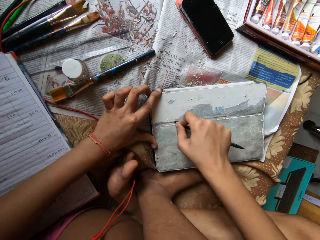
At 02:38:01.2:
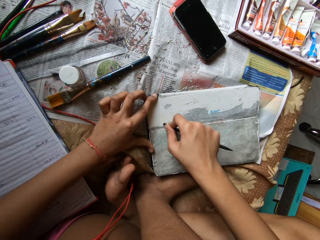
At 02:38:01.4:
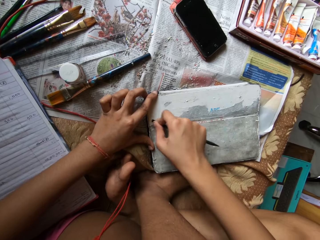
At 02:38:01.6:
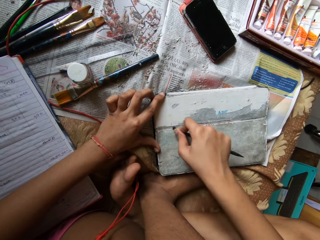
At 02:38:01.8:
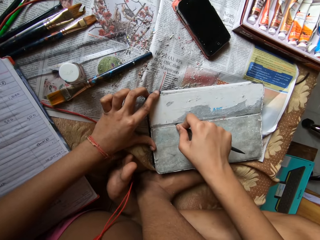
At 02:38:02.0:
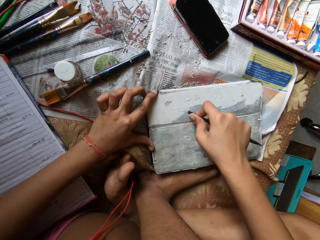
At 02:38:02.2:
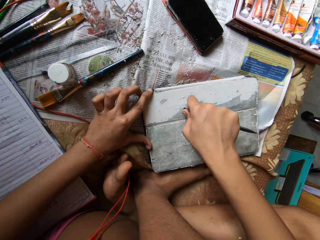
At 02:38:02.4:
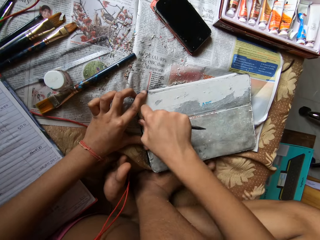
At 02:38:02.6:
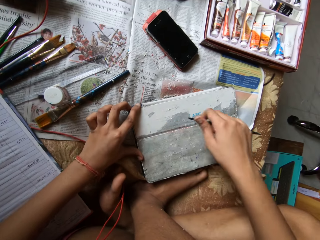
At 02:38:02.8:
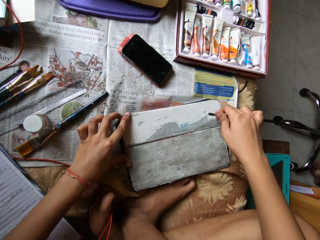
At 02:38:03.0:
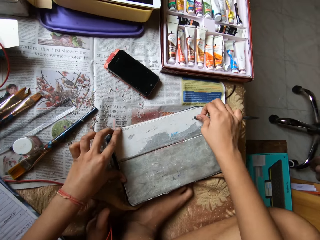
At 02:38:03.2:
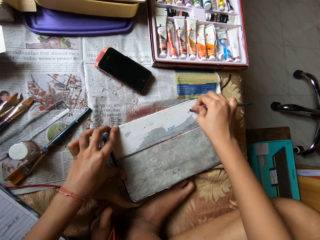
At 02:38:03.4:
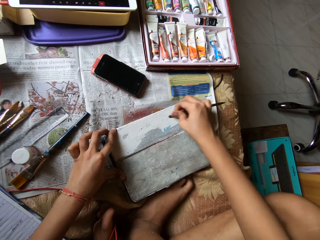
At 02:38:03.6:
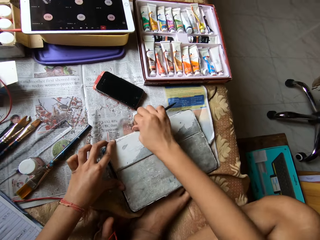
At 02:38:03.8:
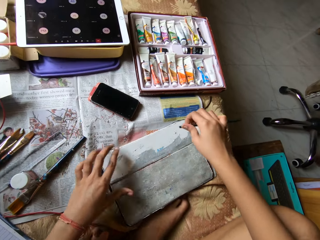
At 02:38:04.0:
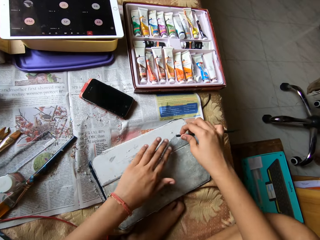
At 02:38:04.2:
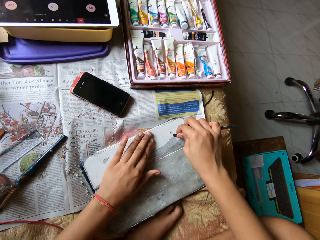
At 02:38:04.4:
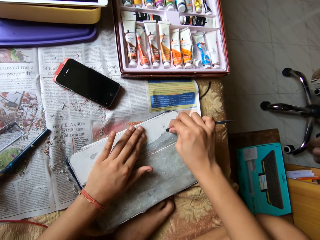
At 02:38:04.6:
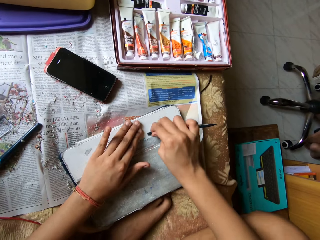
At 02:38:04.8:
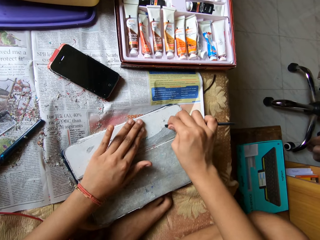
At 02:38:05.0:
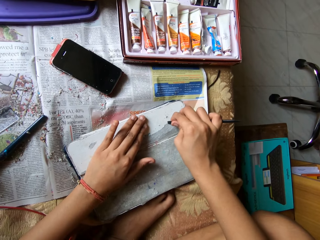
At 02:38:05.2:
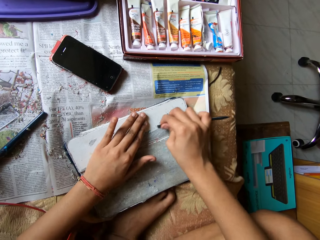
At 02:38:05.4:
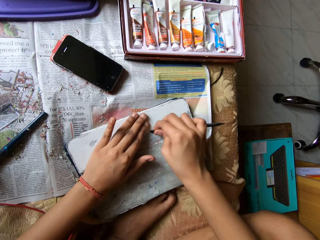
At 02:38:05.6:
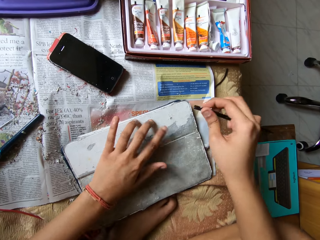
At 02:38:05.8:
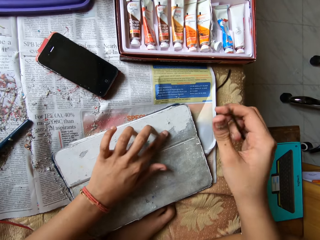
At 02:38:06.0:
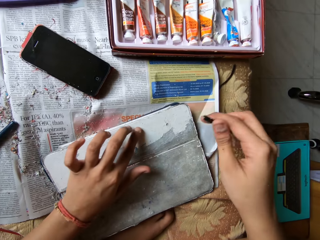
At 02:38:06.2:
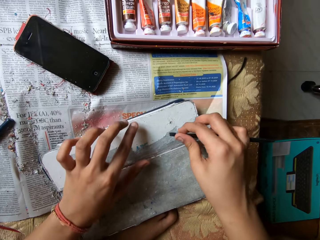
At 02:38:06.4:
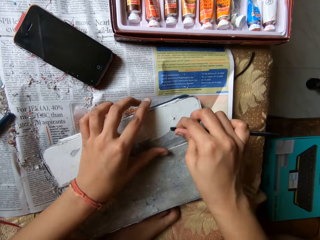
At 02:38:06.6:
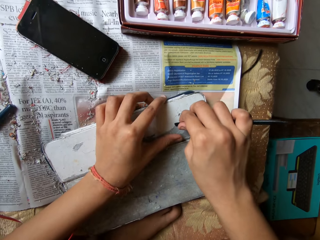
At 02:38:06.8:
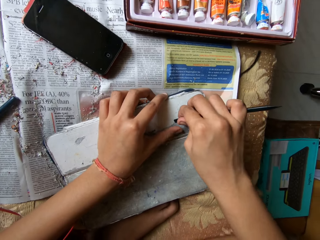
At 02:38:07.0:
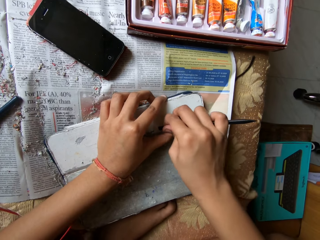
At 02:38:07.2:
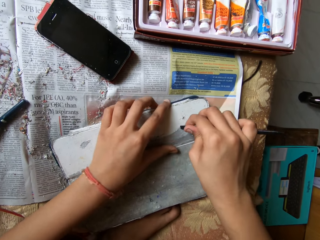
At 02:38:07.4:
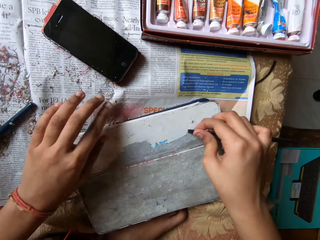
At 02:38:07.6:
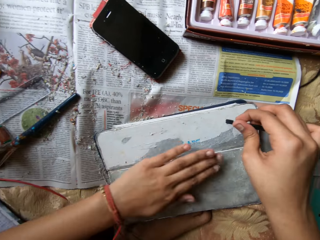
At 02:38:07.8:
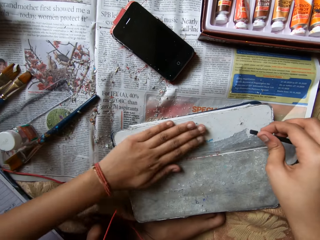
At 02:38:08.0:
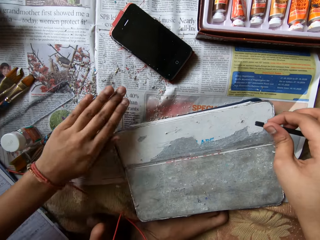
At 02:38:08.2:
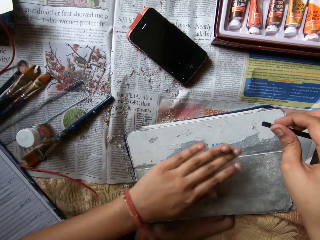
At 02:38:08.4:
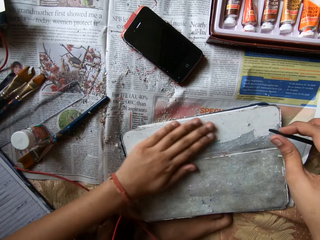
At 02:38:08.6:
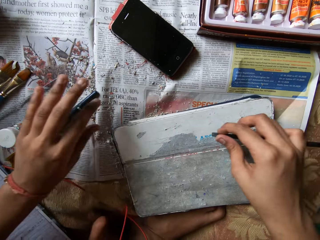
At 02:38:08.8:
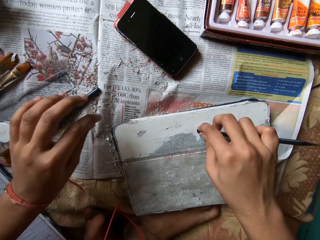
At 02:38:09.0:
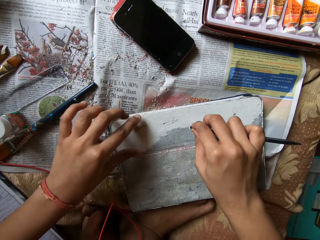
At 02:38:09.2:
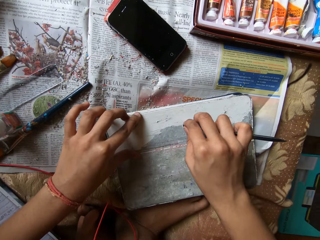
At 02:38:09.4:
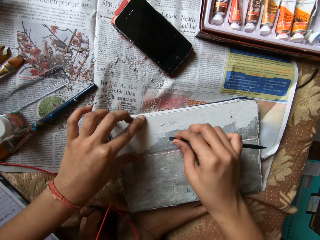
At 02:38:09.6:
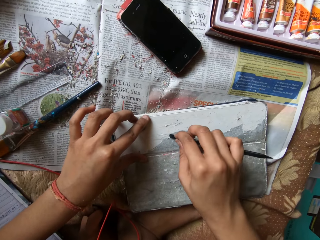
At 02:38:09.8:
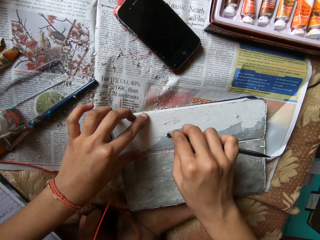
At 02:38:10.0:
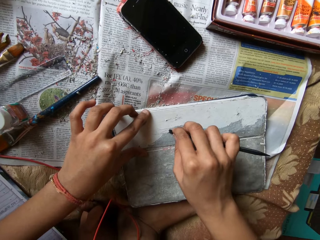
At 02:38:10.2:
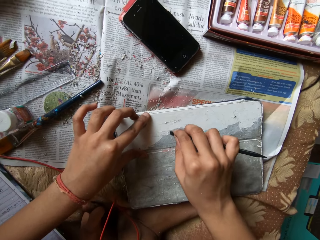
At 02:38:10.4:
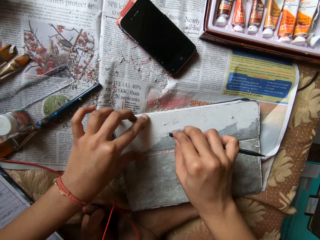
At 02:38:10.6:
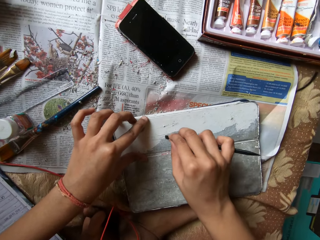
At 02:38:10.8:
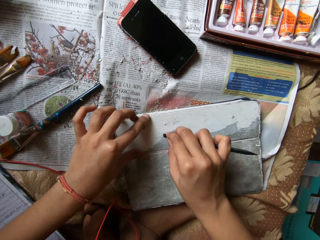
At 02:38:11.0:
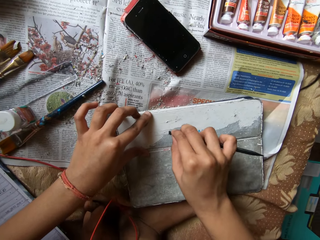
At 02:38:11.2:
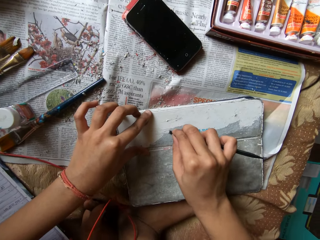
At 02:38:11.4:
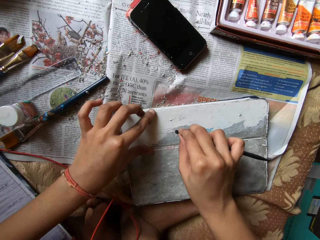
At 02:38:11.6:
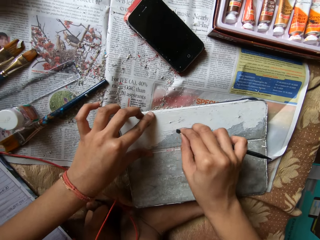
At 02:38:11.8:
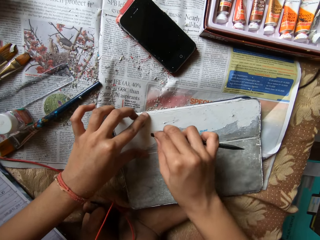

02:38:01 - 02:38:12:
The camera wearer moves the left hand. She scrubs the board with a pen. She wipes the phone tab pouch or board on the bed with her left hand, with the left thumb. She scrapes the phone tab pouch with the scraper pen in her right hand.

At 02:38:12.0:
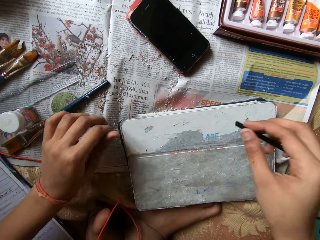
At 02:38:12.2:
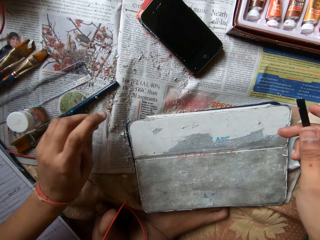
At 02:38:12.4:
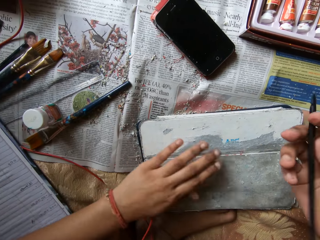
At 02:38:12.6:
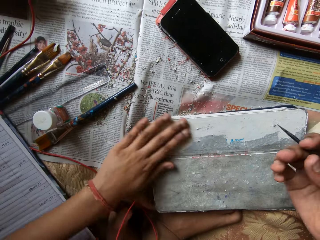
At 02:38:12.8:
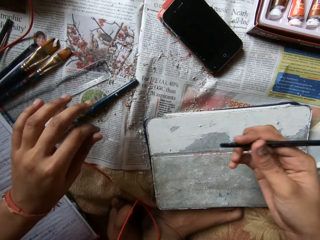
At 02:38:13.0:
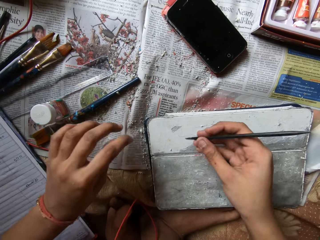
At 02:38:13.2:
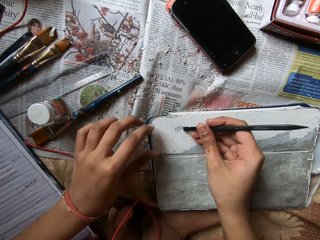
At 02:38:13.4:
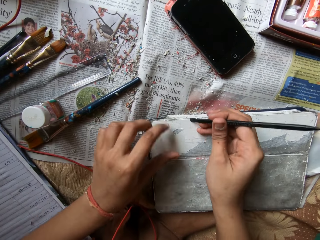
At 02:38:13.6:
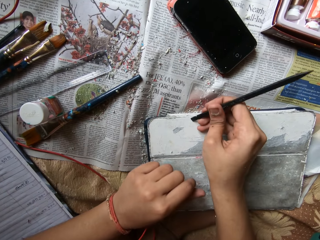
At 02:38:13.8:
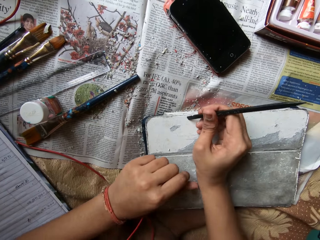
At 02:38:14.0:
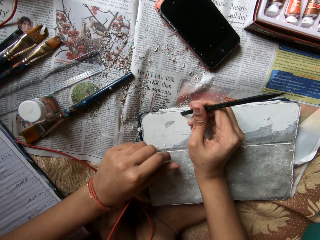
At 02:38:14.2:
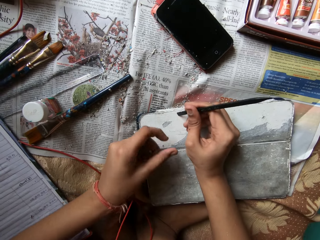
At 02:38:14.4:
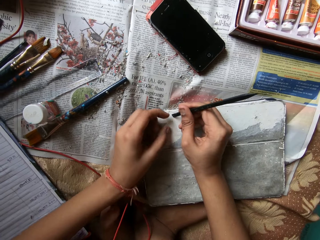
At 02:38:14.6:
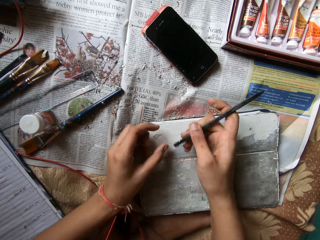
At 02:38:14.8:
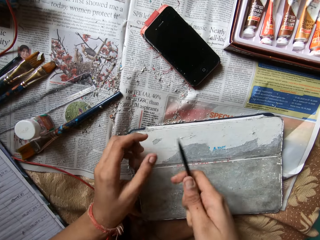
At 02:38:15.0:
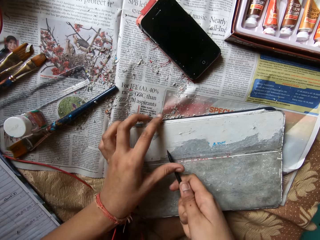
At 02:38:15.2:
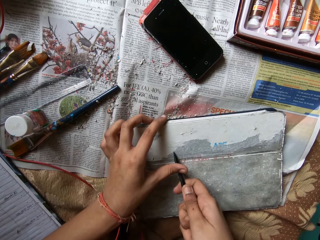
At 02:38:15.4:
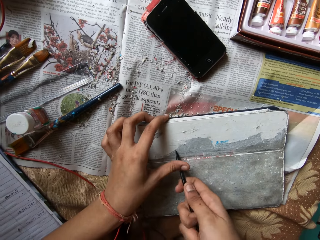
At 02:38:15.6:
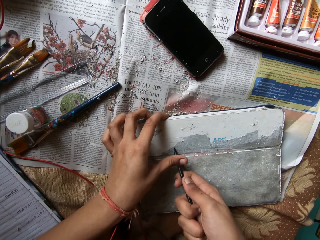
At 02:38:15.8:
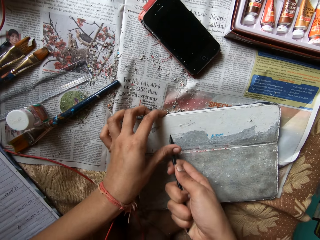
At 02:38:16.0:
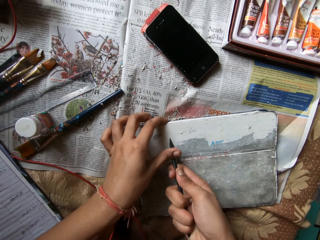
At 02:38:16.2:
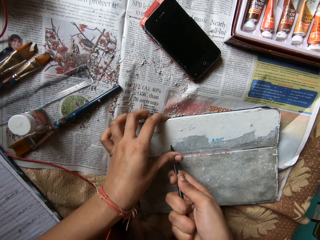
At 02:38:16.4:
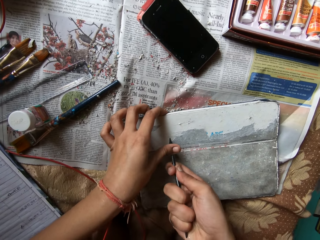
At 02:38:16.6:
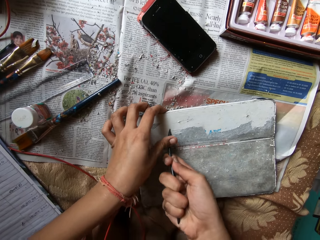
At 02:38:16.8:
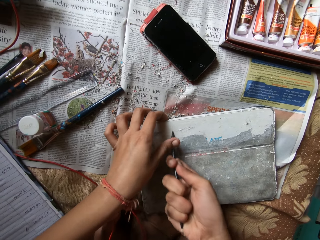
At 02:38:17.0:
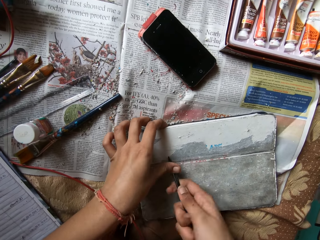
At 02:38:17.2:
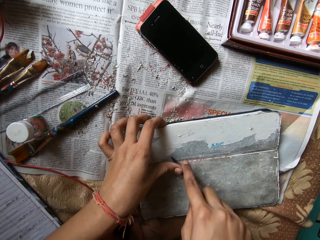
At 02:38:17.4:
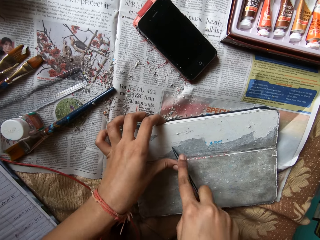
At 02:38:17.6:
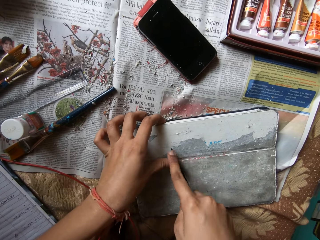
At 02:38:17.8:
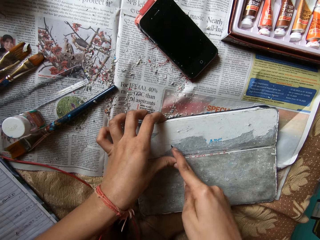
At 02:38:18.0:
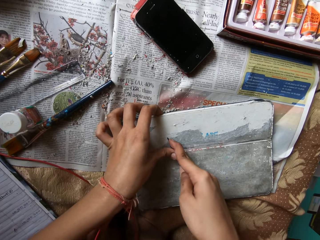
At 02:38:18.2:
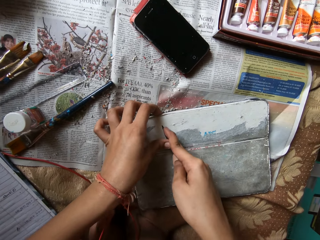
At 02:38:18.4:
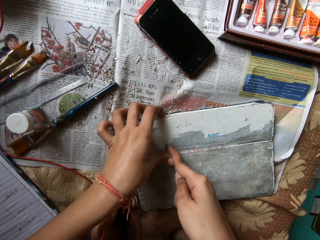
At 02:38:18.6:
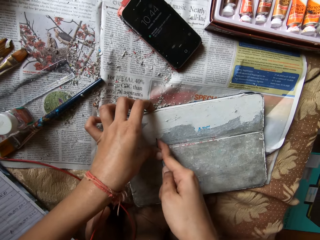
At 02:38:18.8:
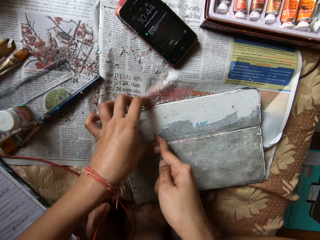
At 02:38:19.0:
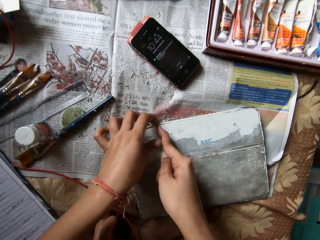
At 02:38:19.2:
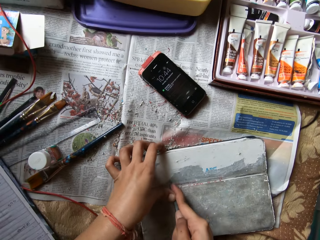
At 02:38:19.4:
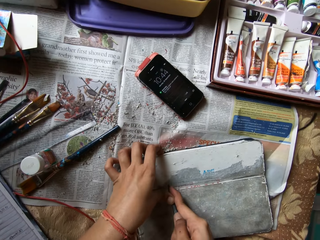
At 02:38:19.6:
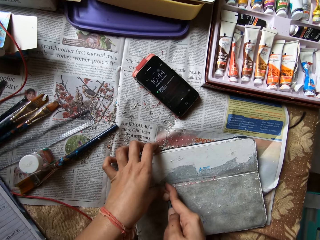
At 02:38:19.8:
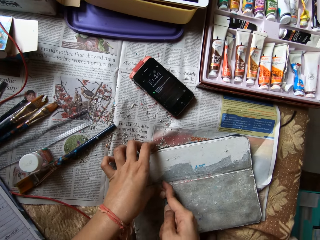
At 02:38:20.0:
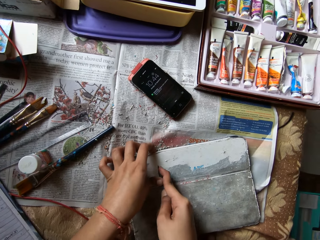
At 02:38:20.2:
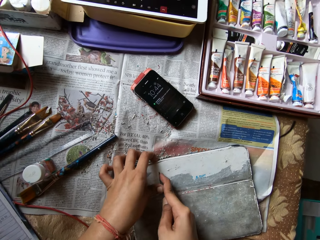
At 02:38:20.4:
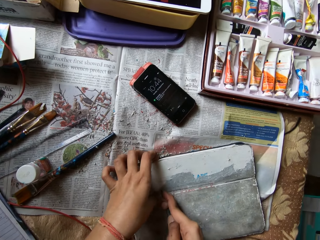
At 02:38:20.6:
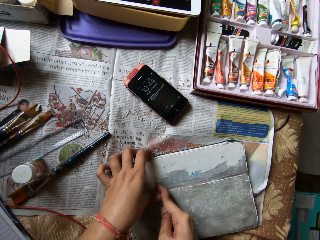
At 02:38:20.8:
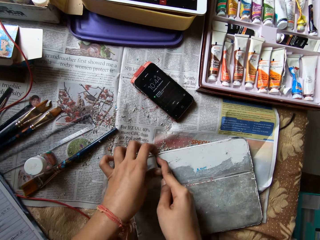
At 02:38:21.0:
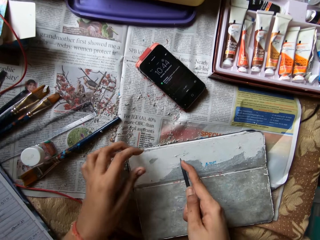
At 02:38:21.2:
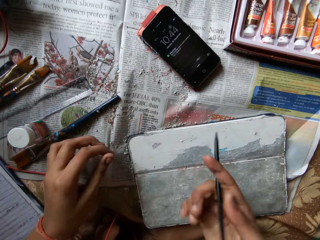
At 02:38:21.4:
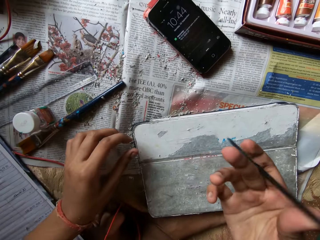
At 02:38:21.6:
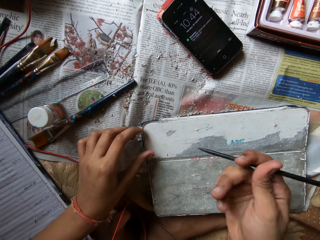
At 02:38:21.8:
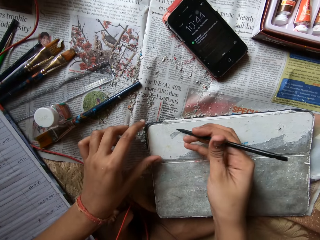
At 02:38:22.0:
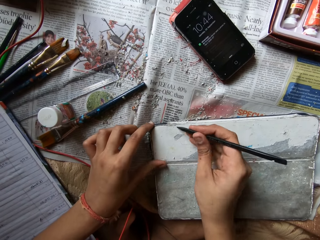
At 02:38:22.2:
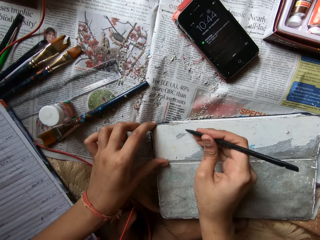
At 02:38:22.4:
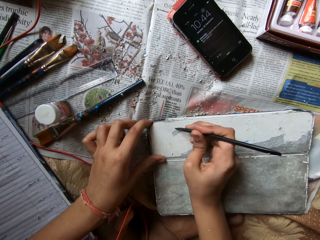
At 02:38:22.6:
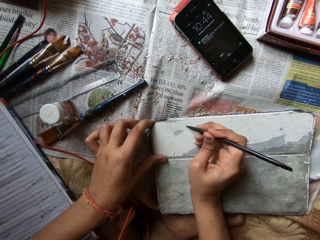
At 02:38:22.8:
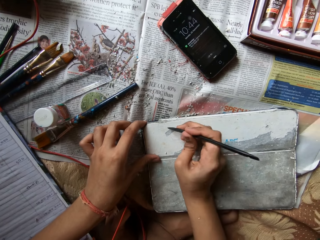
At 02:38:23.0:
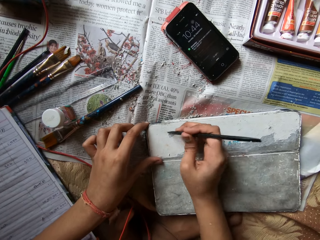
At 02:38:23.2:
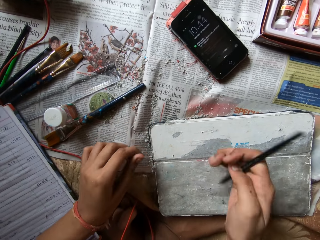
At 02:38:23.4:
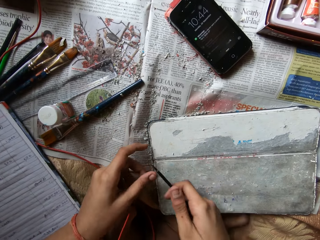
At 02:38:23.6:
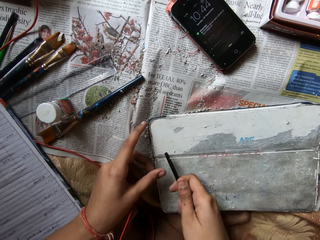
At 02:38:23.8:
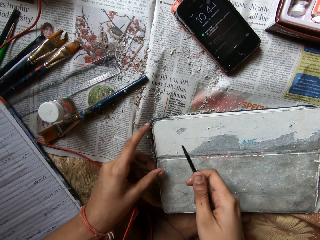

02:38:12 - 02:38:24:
The camera wearer wipes the phone tab pouch or board on the bed with her left hand, with the left thumb. She scrapes the phone tab pouch with the scraper pen in her right hand.
